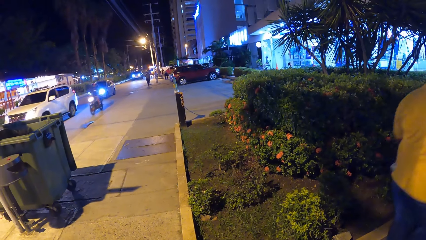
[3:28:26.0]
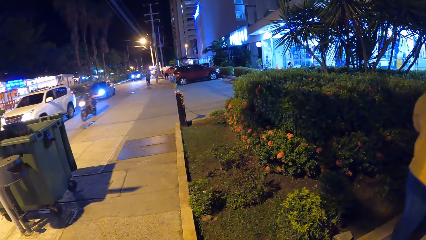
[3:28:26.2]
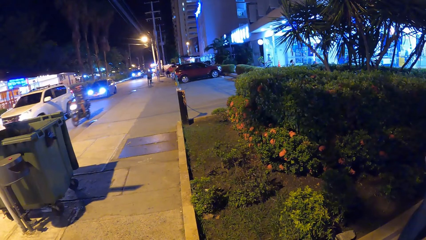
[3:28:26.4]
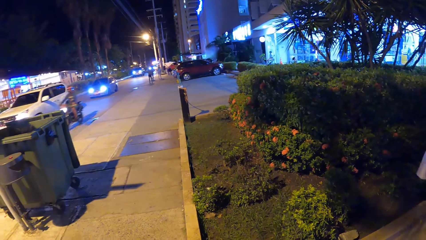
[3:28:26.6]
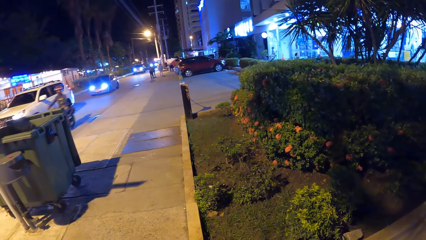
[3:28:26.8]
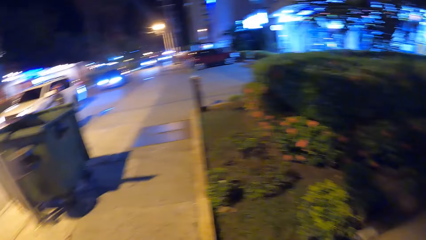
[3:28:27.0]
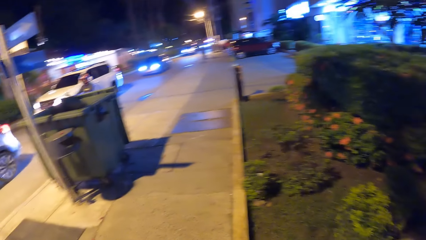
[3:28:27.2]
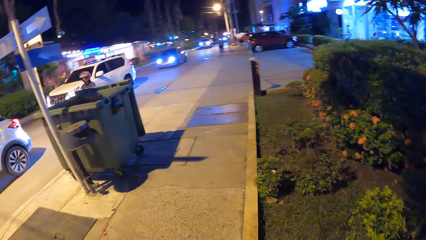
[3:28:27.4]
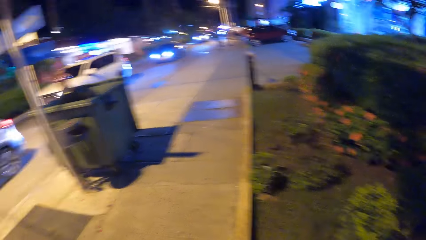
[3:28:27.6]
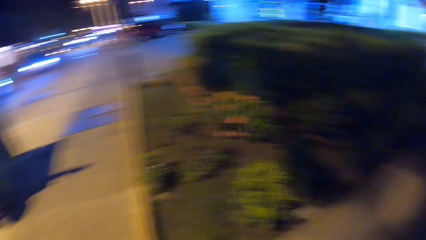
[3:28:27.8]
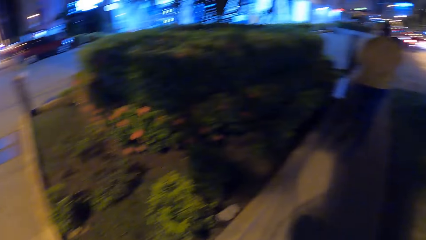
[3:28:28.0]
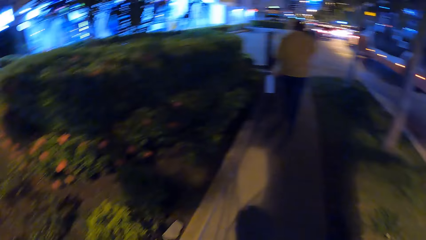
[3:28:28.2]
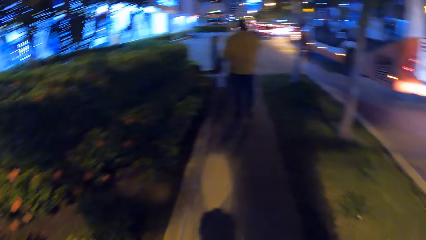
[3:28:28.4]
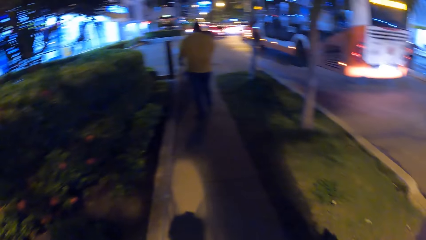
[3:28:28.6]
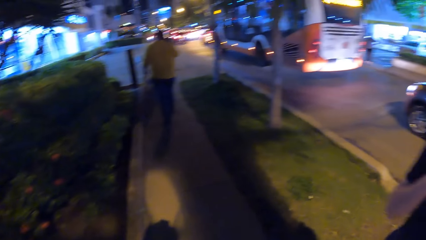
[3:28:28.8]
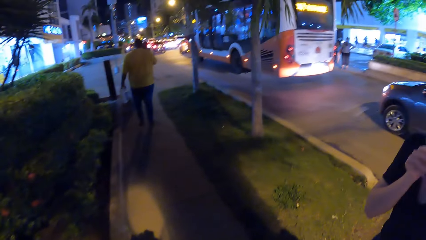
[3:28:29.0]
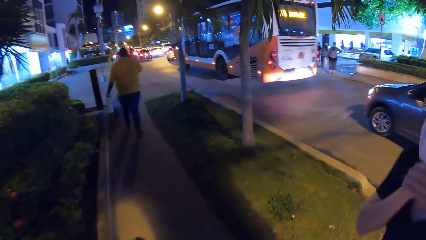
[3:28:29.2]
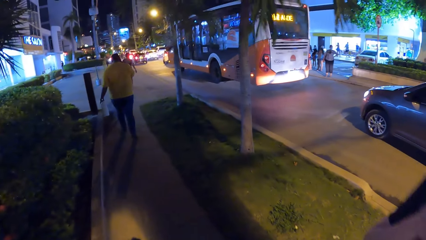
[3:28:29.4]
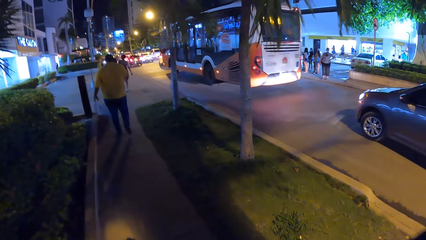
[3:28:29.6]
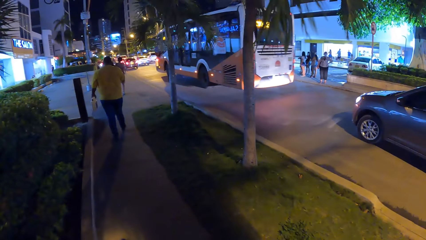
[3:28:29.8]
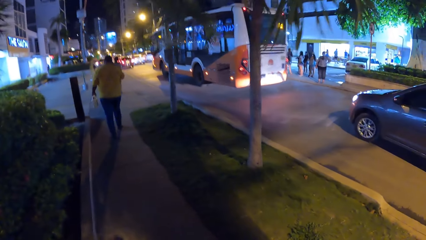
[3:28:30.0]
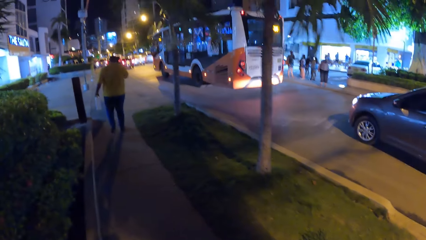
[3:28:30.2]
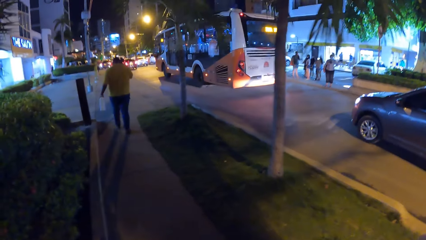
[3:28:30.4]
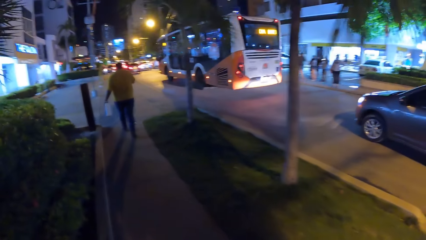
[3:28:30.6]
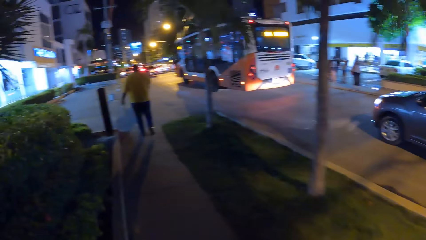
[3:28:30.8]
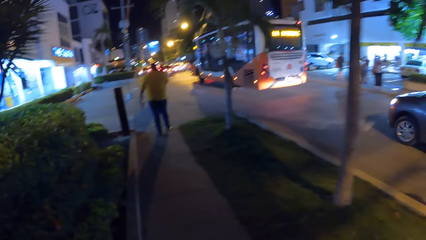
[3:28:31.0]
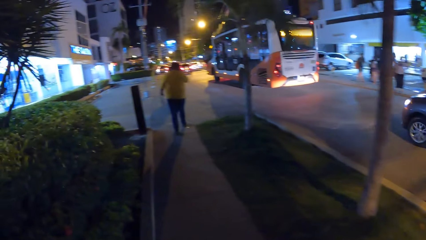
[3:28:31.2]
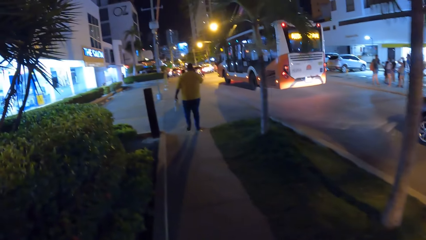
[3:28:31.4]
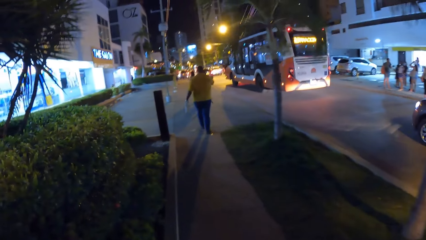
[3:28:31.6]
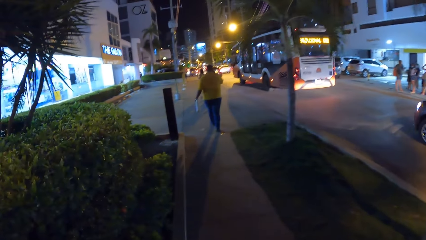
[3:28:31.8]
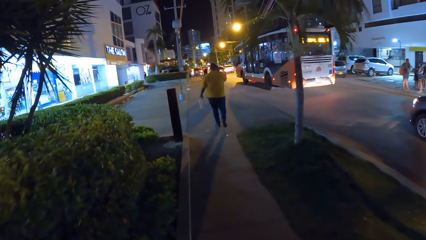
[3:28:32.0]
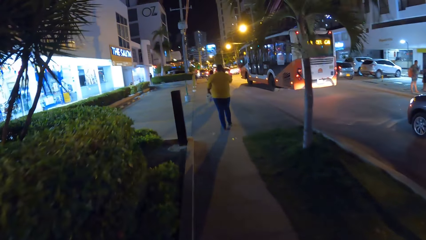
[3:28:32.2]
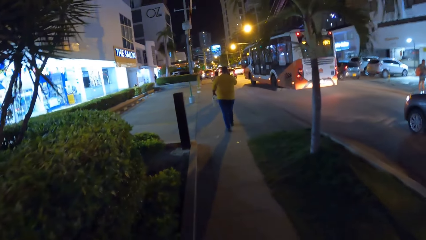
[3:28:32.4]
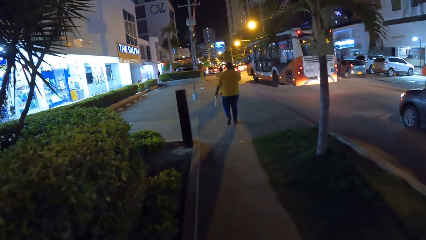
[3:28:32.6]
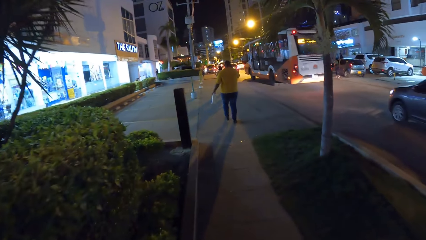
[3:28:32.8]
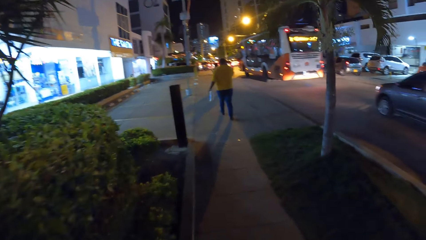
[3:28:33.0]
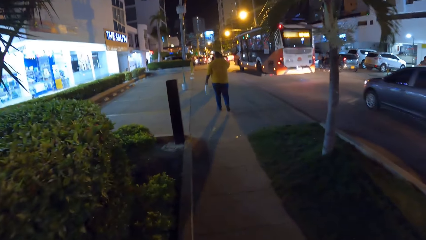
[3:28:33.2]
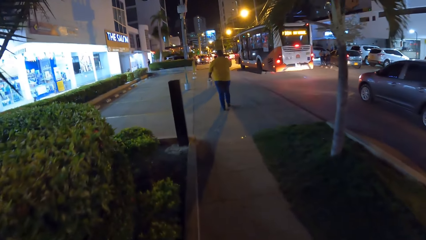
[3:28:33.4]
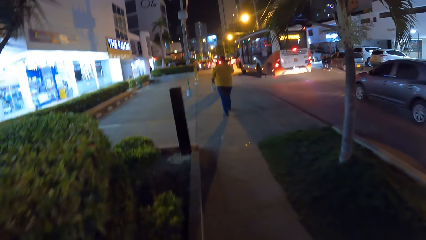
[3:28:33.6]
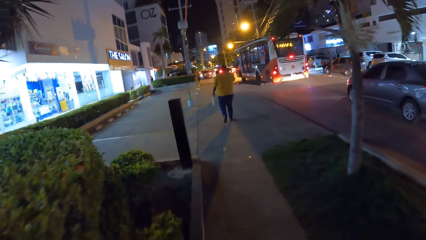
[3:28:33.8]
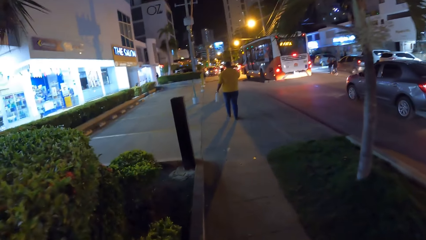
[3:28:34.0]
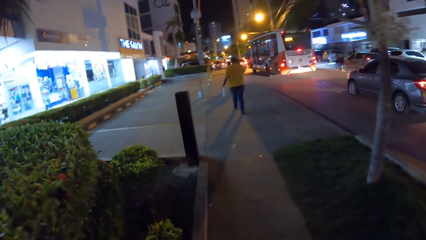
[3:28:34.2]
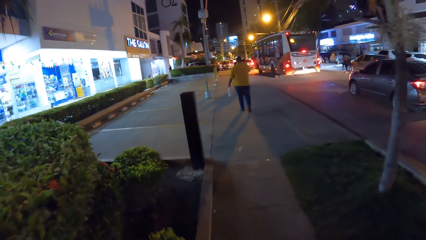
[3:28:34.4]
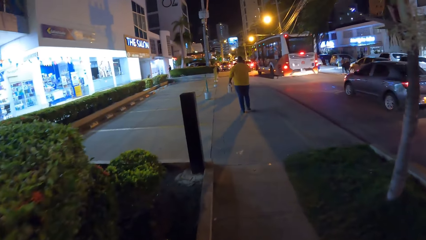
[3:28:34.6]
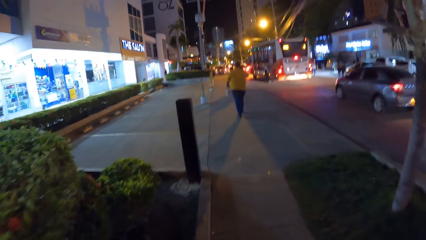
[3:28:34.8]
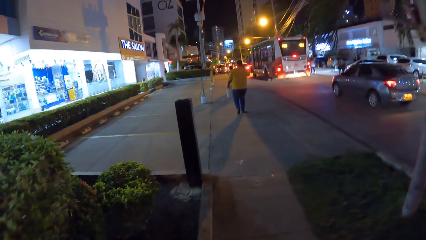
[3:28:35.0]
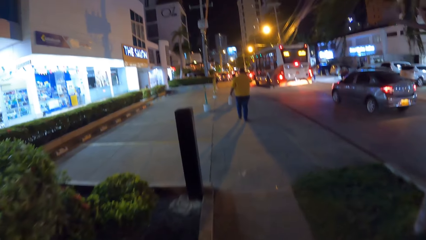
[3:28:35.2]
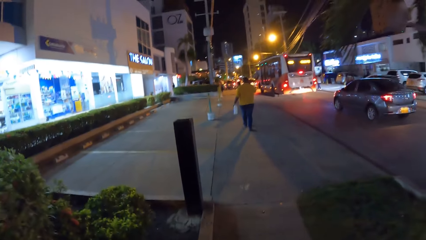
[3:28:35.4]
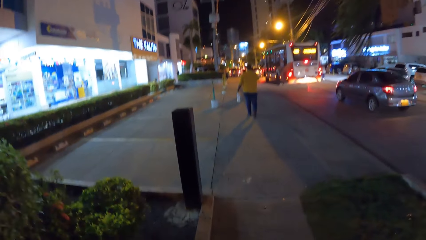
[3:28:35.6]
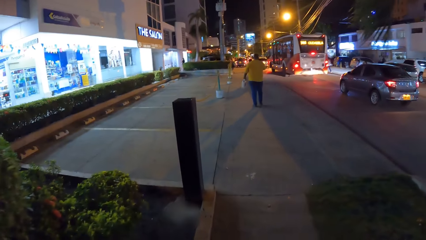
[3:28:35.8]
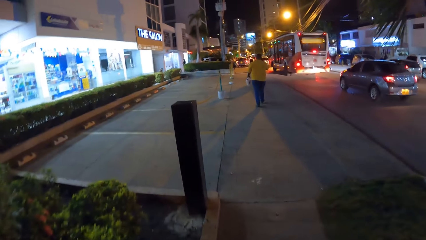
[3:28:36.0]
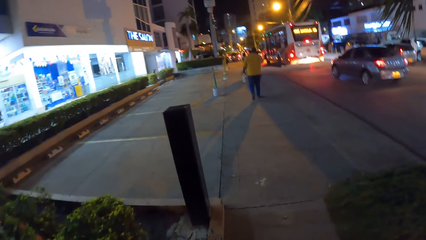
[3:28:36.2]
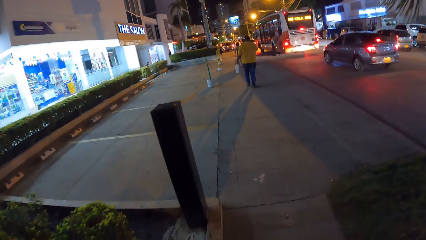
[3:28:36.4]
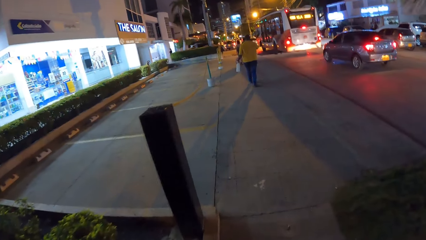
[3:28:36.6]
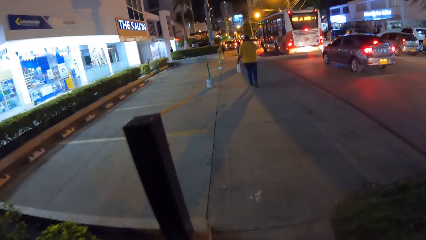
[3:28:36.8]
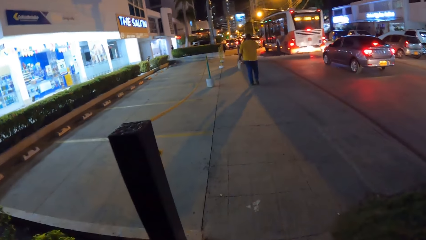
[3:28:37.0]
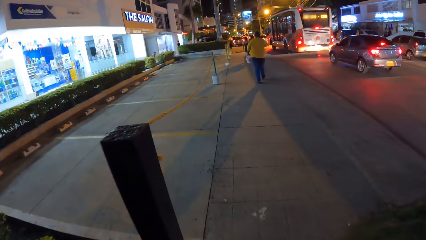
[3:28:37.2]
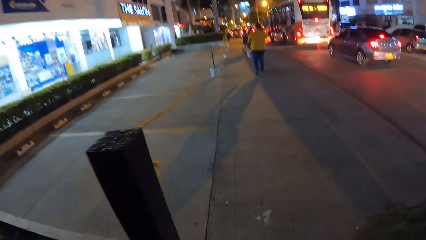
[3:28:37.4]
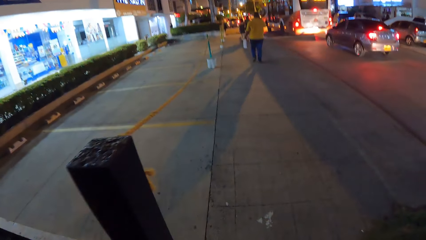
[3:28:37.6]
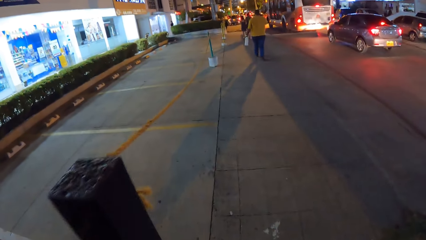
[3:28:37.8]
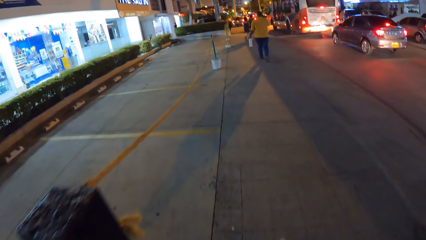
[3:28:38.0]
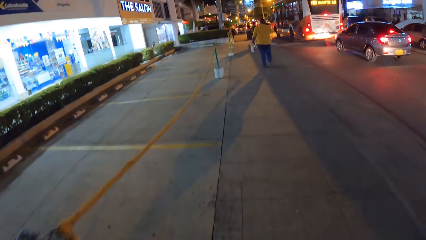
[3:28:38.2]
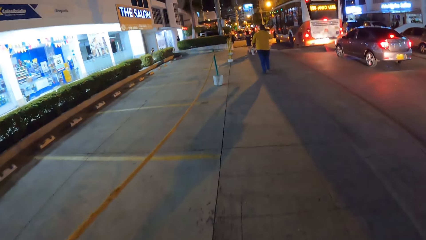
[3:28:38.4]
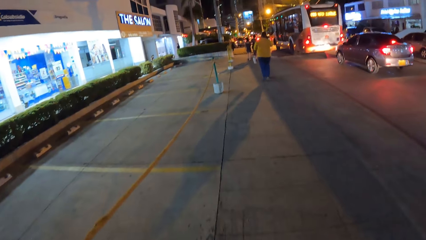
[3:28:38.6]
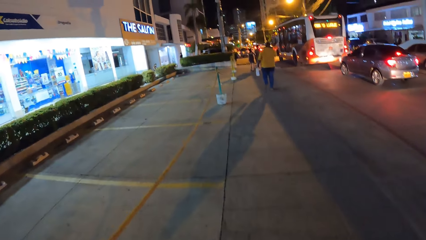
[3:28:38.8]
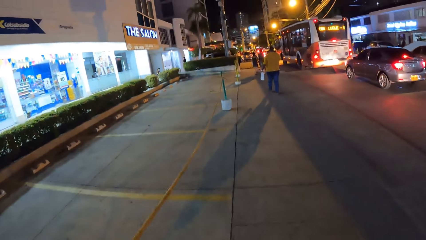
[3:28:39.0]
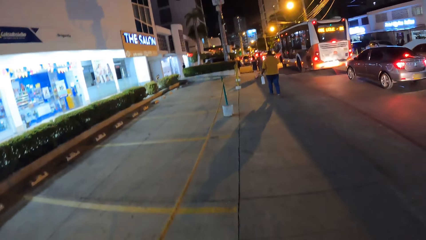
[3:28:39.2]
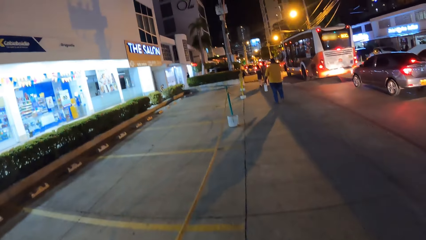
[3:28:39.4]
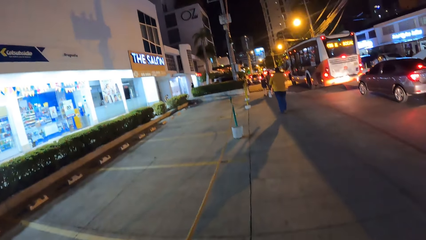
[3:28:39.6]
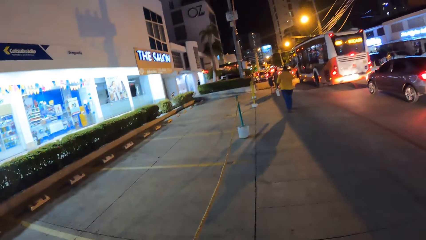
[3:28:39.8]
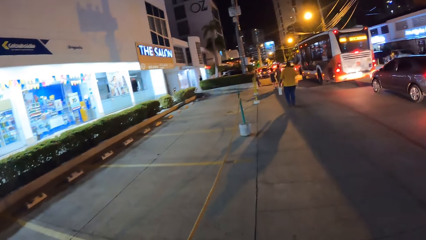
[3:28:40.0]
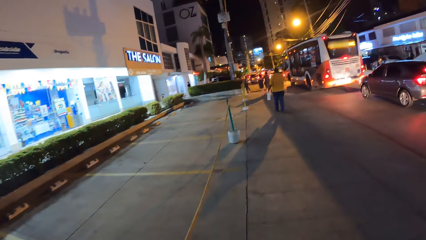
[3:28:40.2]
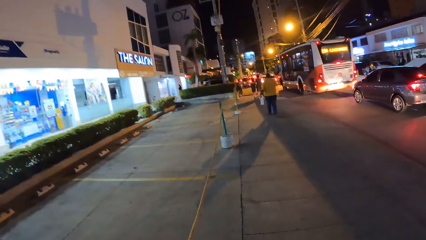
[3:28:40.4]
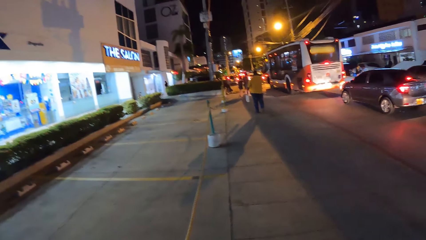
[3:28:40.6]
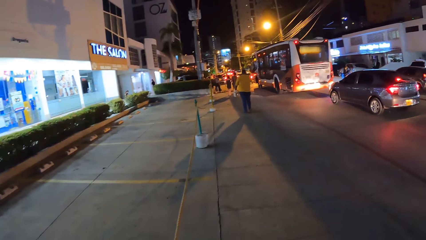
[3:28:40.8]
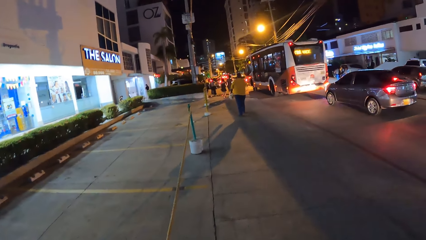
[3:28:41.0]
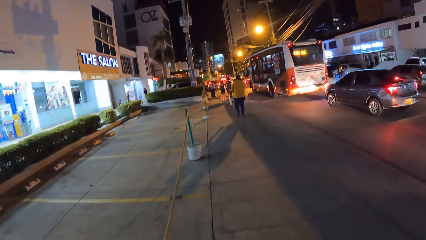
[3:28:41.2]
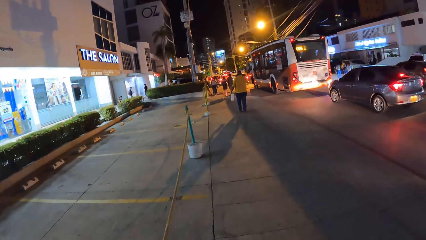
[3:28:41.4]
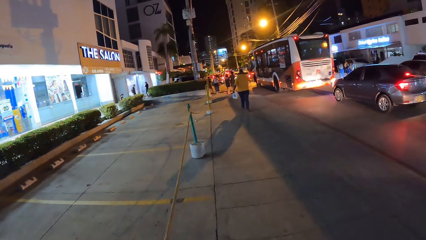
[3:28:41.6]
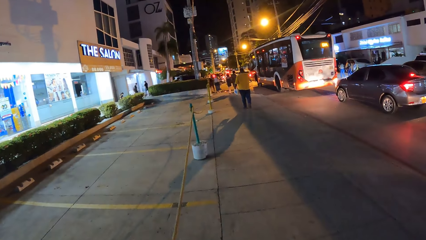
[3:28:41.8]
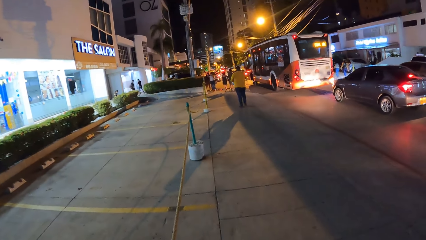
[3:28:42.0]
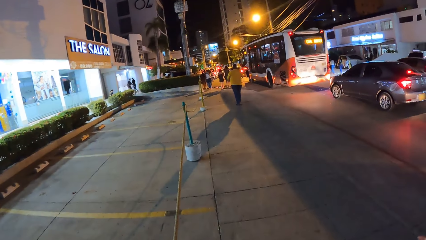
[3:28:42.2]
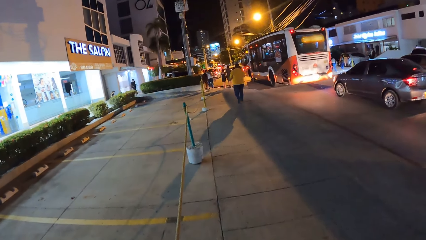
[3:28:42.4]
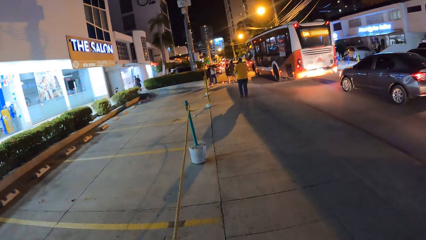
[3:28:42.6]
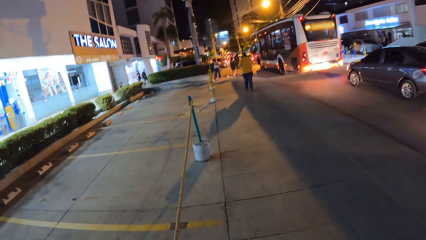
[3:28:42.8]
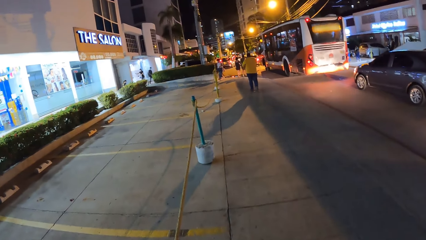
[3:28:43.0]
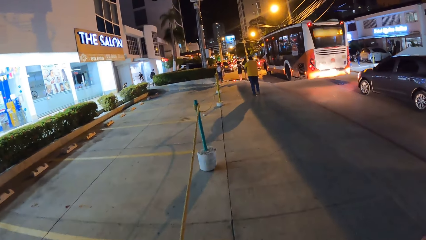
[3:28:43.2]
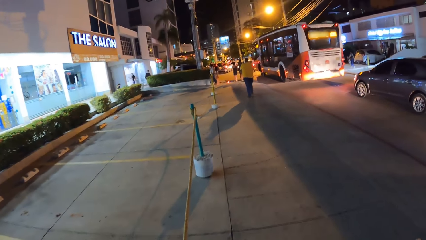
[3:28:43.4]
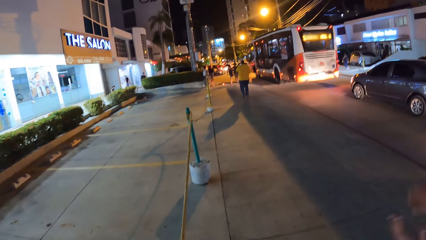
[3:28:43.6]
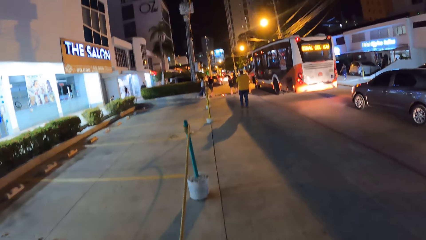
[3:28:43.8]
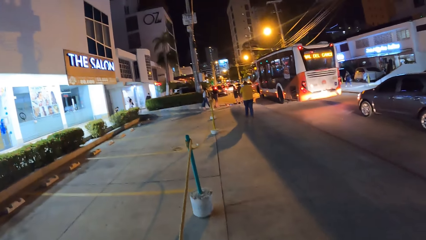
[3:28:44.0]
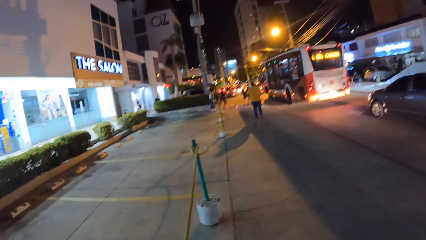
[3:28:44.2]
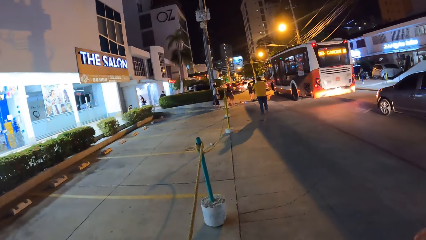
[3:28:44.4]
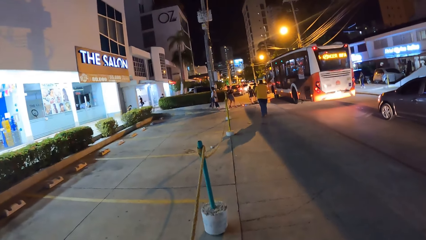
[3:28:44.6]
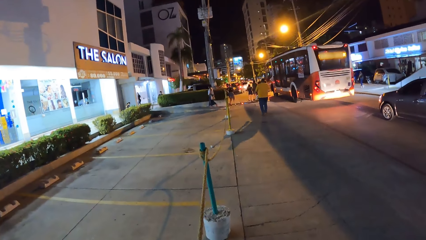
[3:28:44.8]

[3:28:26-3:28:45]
The black car drives past the camera wearer on the road.
